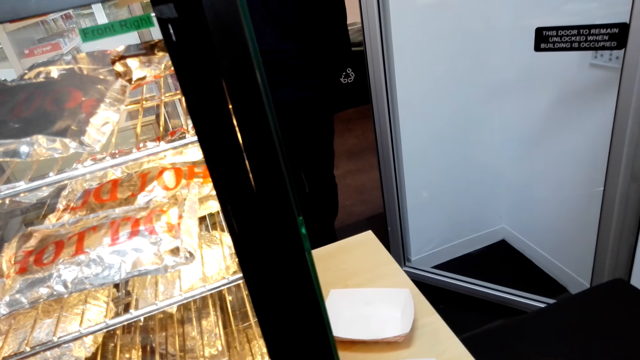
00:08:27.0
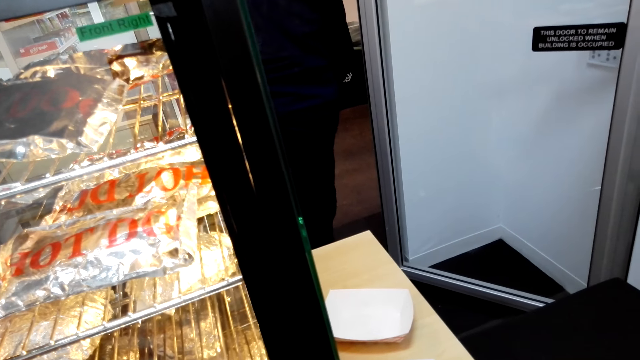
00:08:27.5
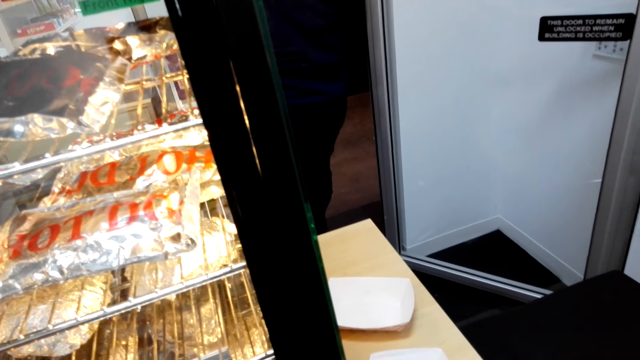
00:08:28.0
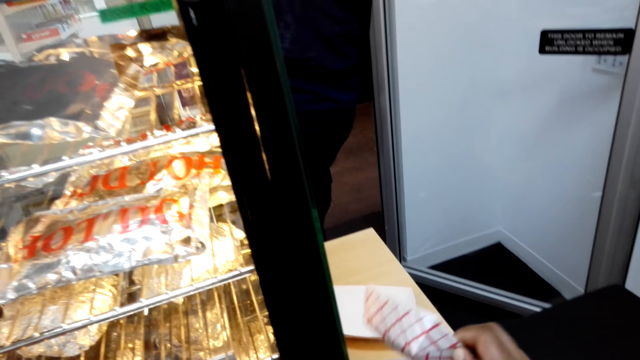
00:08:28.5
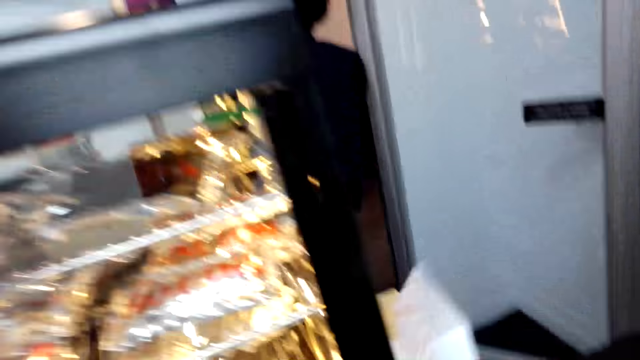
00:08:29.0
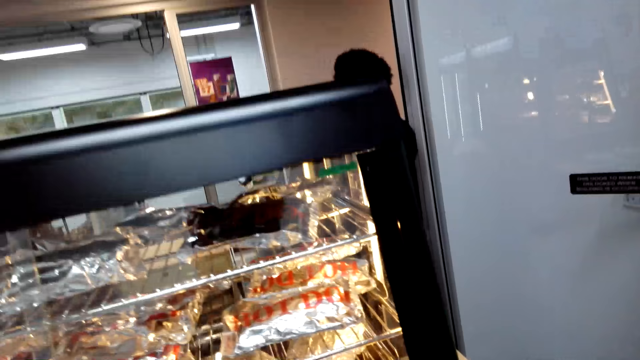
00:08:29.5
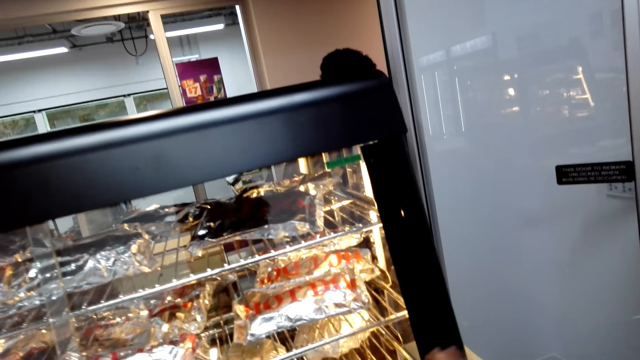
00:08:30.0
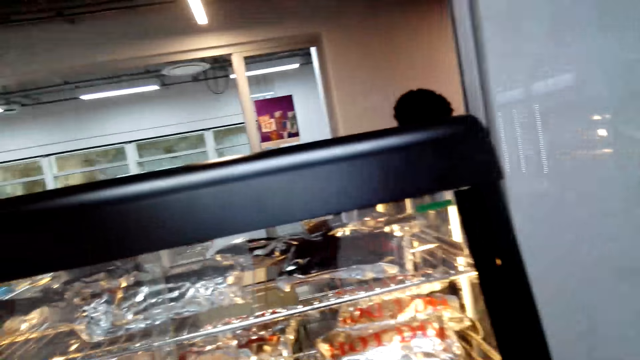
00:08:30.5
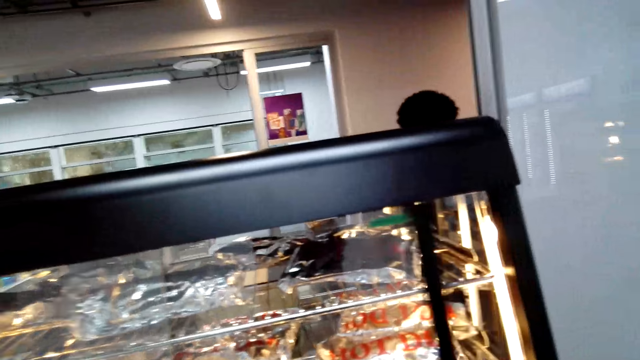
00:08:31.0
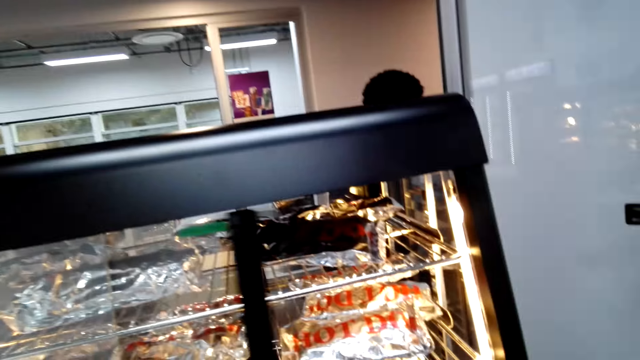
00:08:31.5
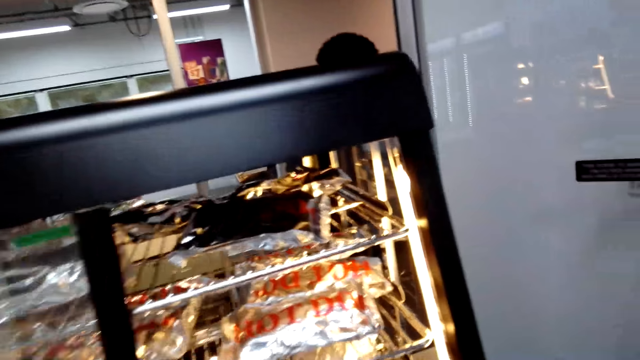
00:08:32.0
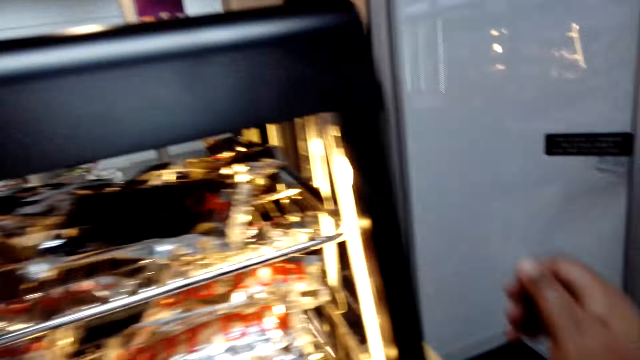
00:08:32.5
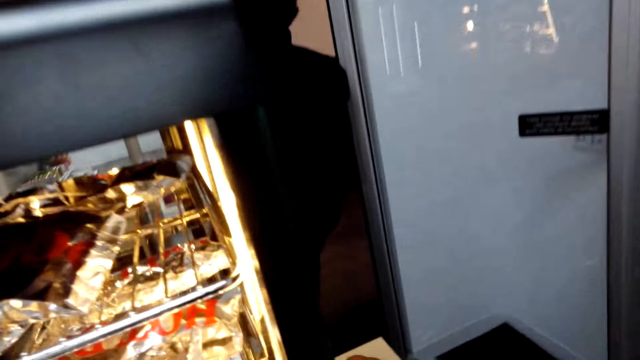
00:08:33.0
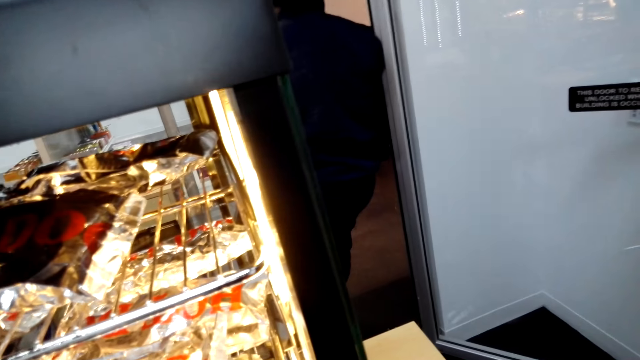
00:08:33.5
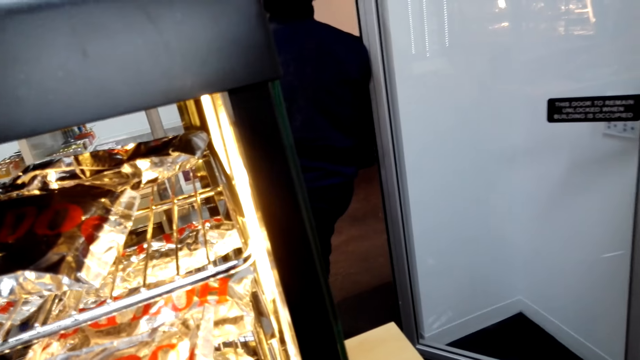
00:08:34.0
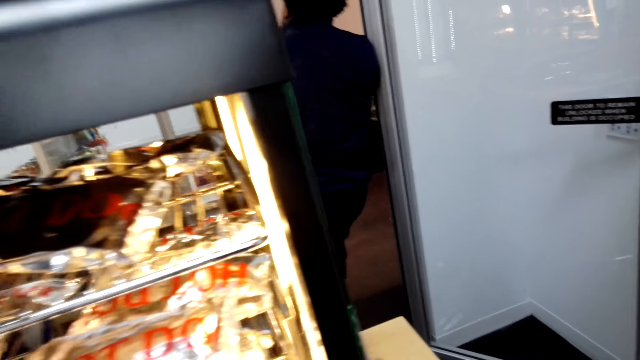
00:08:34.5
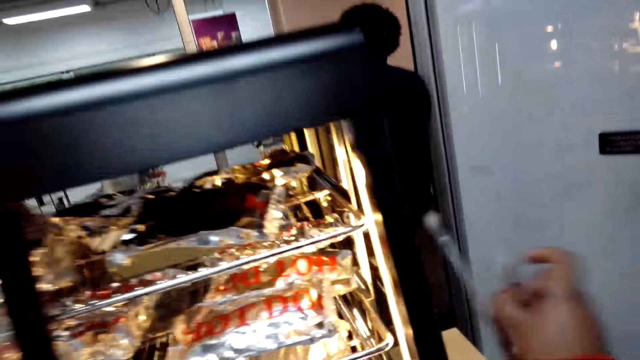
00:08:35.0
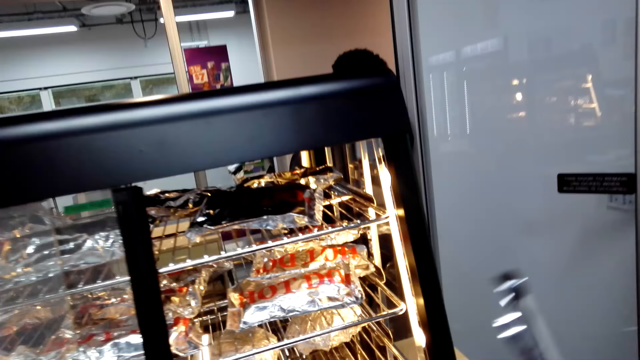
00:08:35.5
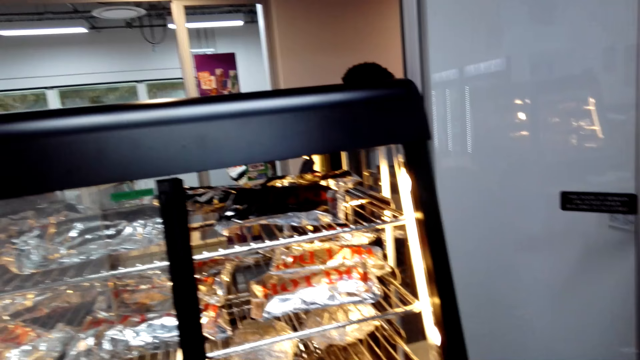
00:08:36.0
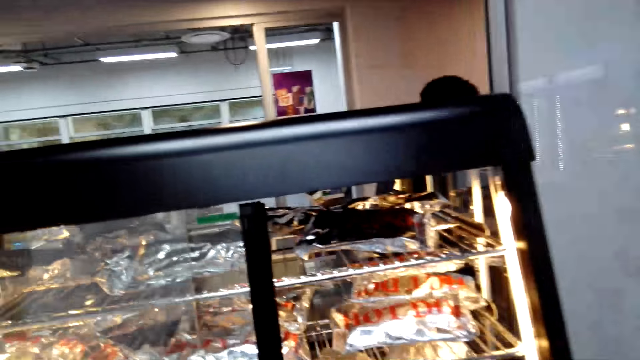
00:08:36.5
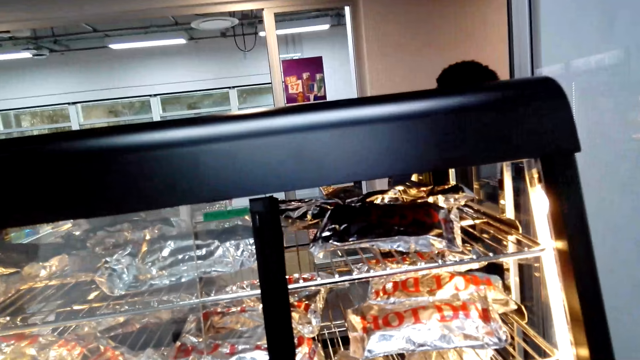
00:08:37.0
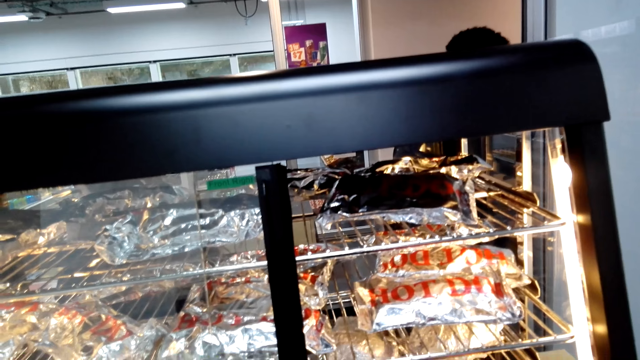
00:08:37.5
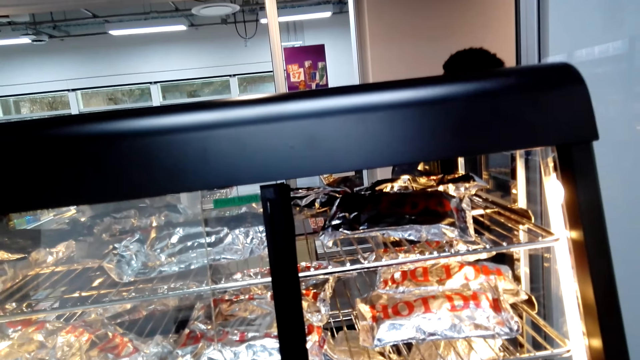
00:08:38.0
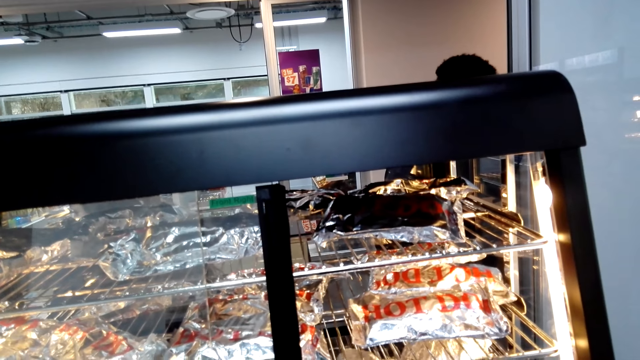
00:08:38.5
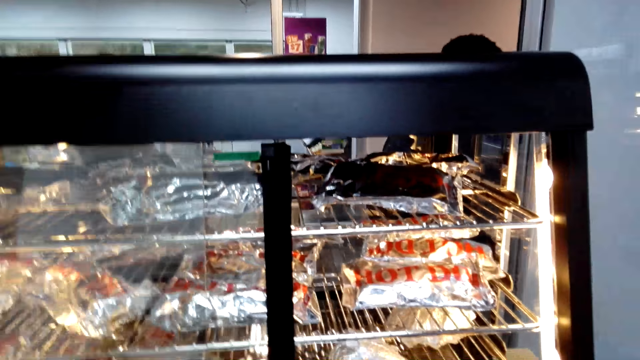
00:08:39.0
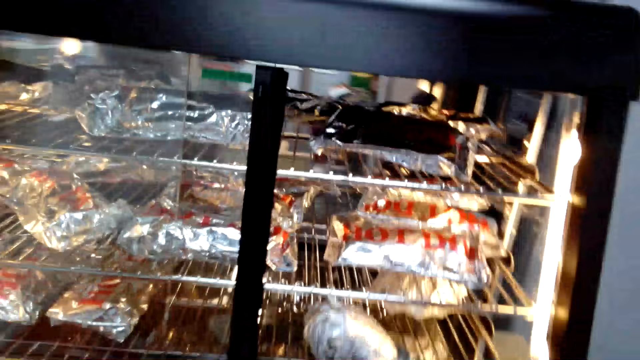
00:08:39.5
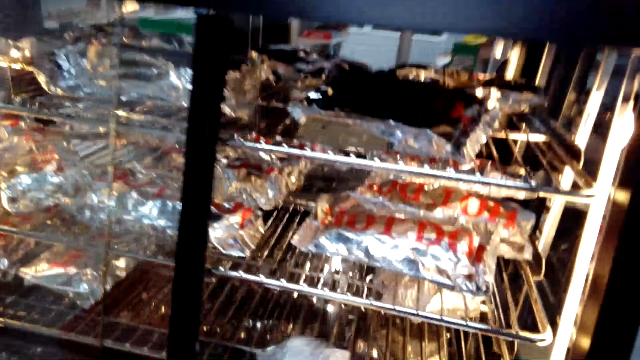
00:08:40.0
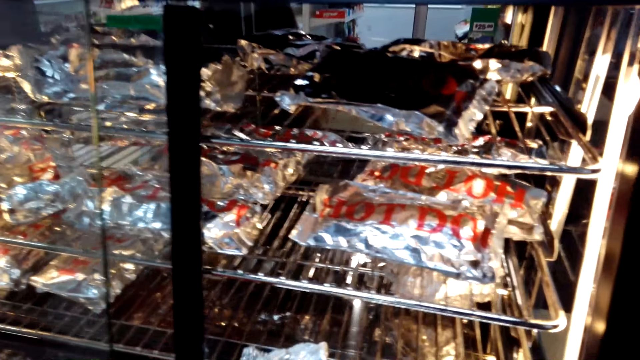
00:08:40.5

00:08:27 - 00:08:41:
The camera wearer holds a paper. They slide the glass. They open the display chiller door. They take a silicone tong. They grip the food.

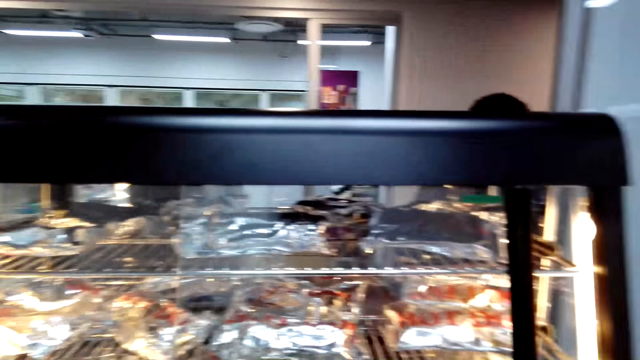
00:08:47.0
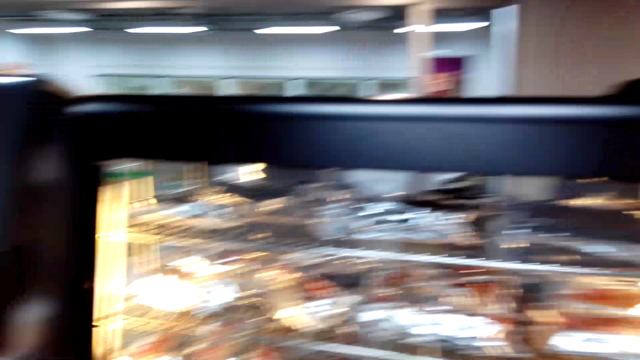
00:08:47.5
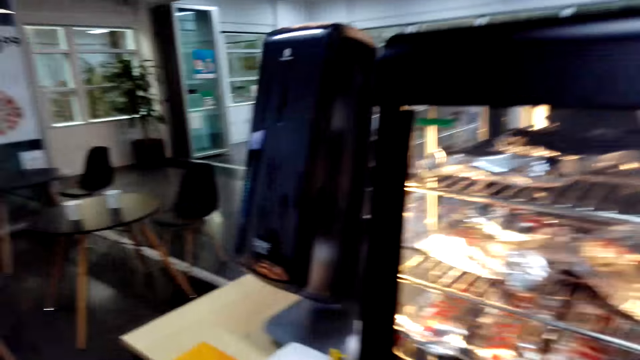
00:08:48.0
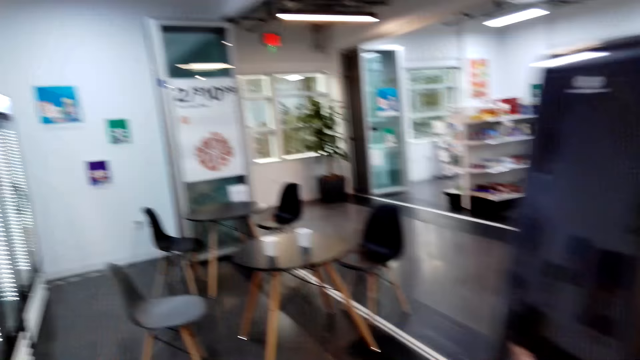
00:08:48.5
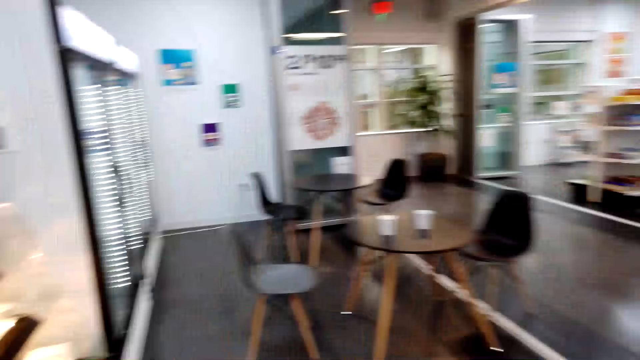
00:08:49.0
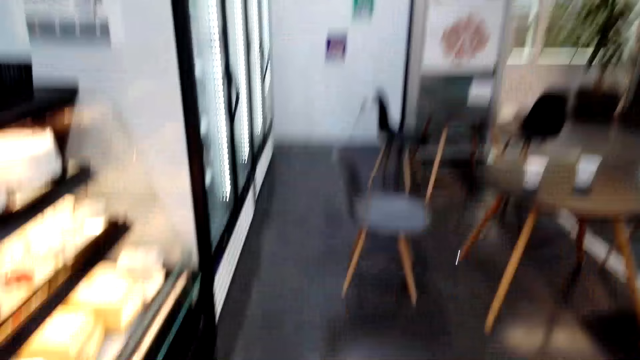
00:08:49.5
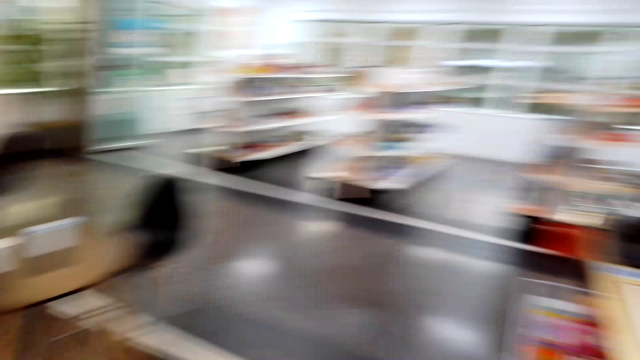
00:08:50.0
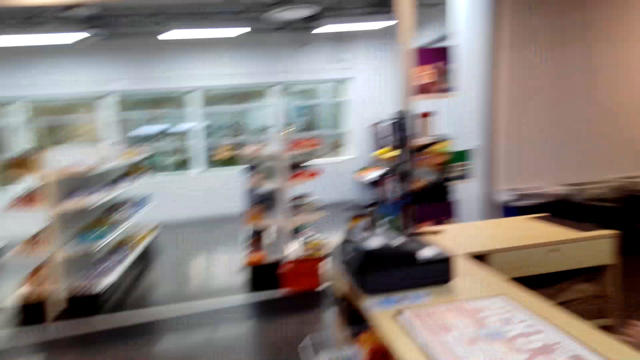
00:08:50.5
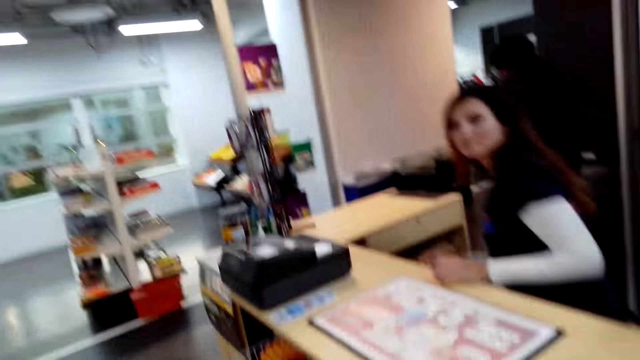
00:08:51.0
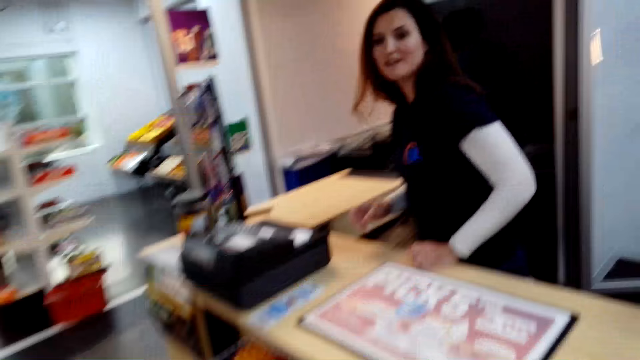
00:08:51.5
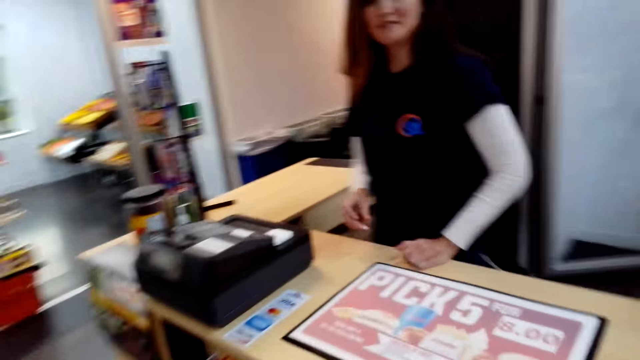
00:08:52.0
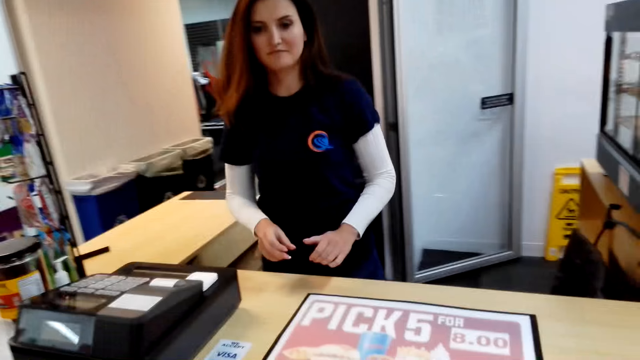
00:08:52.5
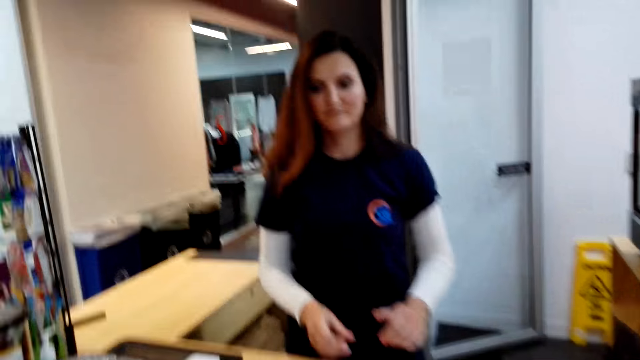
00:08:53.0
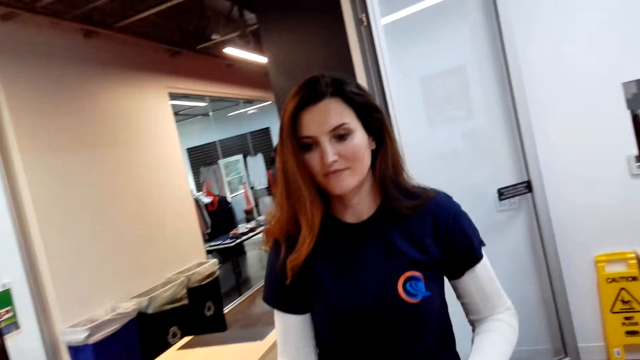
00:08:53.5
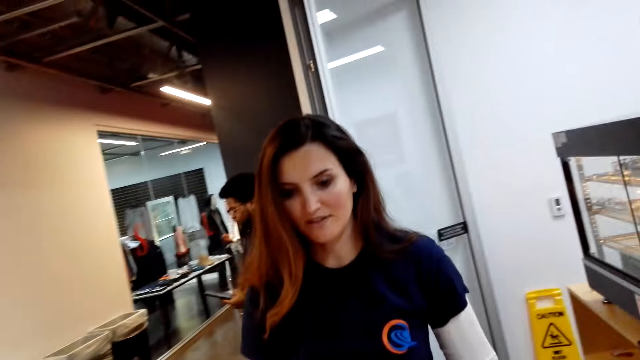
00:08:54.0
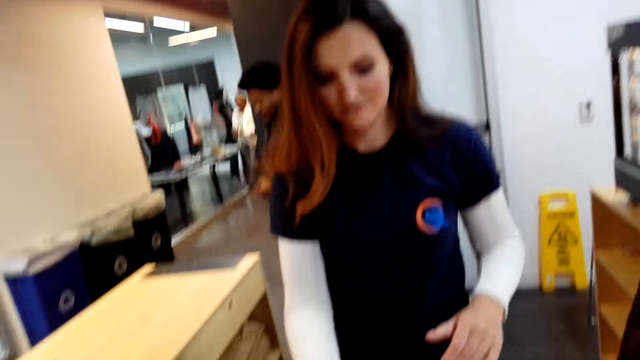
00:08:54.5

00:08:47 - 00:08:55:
The camera wearer closes the display chiller door. They walk around. A woman, the cashier, converses with the camera wearer.
